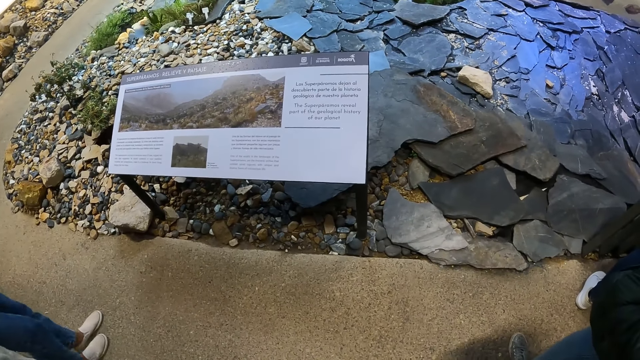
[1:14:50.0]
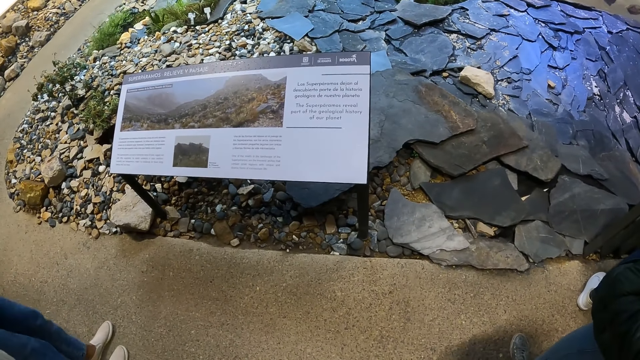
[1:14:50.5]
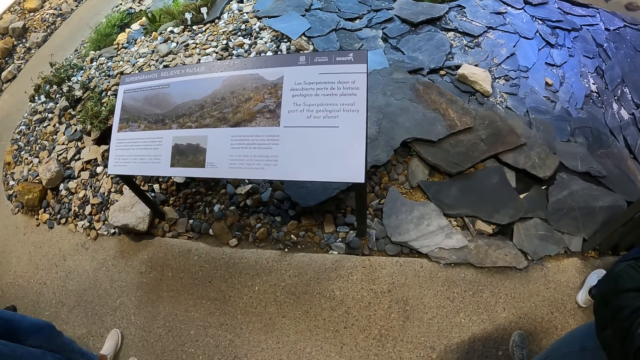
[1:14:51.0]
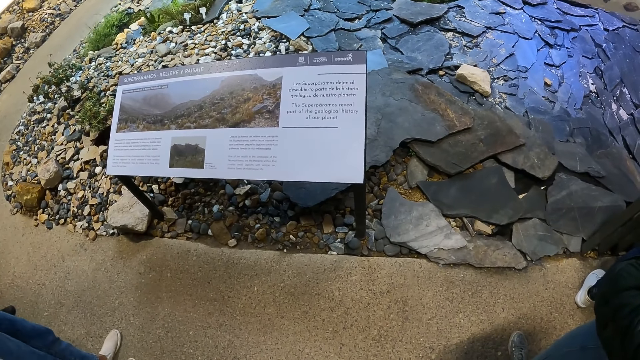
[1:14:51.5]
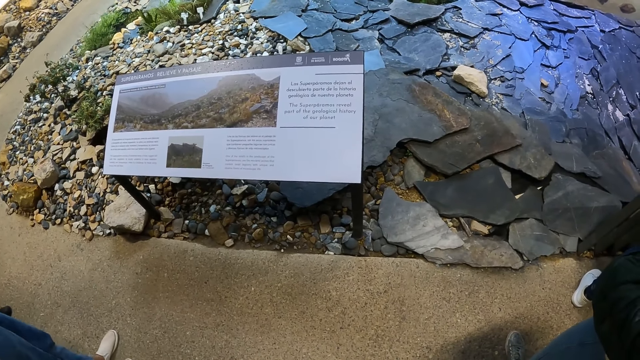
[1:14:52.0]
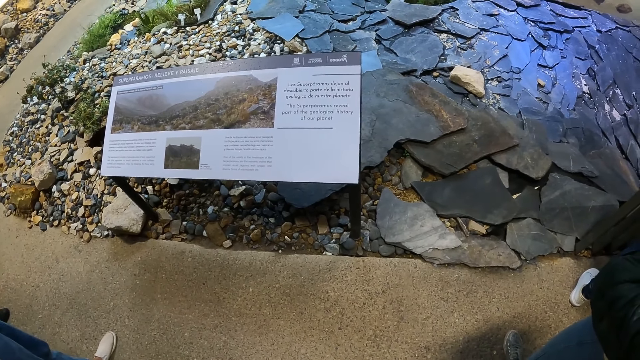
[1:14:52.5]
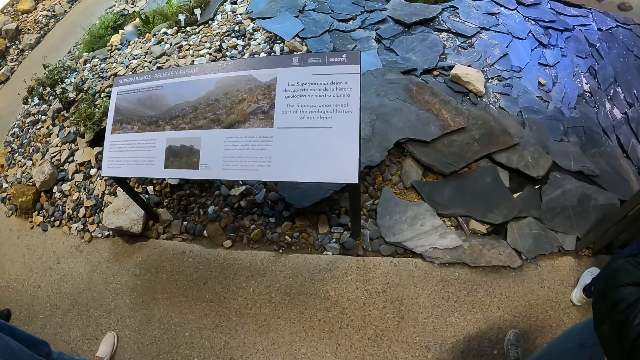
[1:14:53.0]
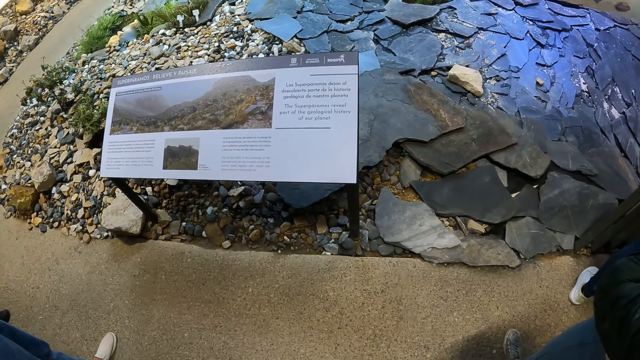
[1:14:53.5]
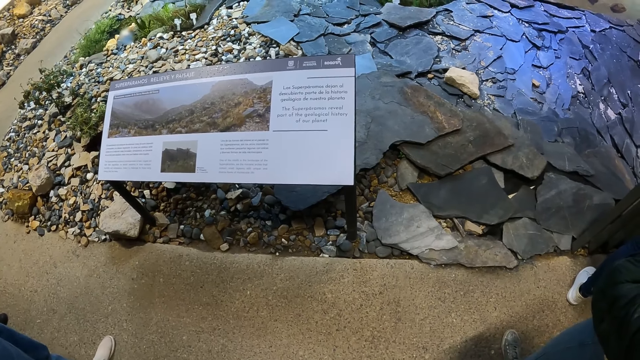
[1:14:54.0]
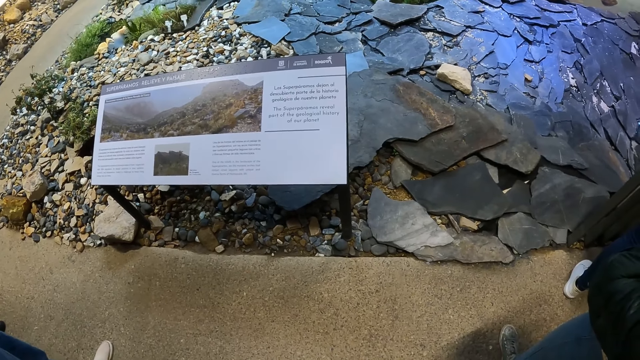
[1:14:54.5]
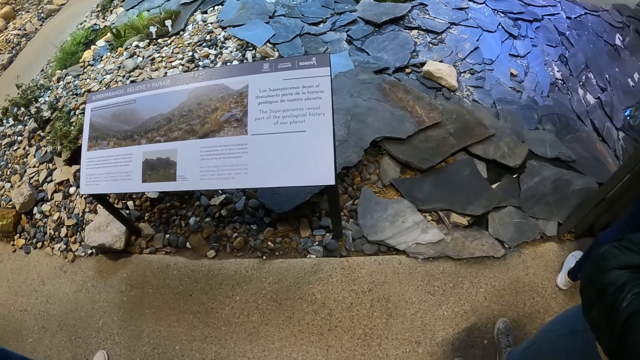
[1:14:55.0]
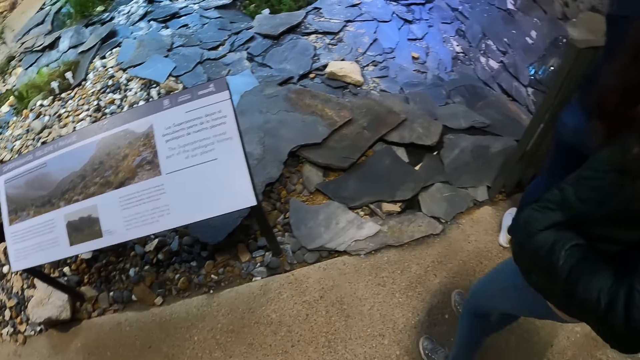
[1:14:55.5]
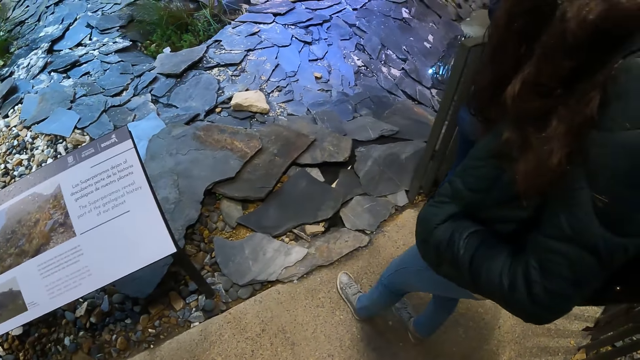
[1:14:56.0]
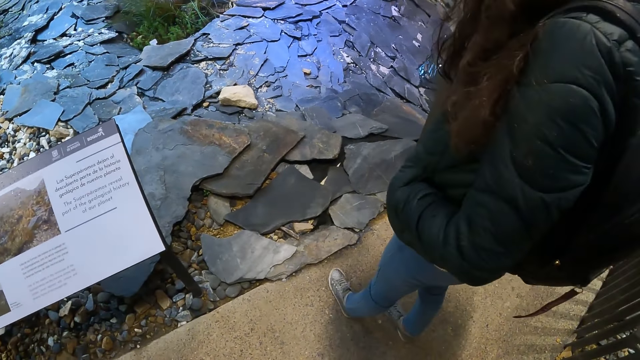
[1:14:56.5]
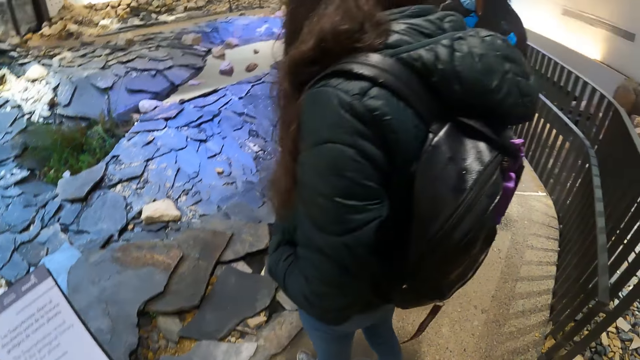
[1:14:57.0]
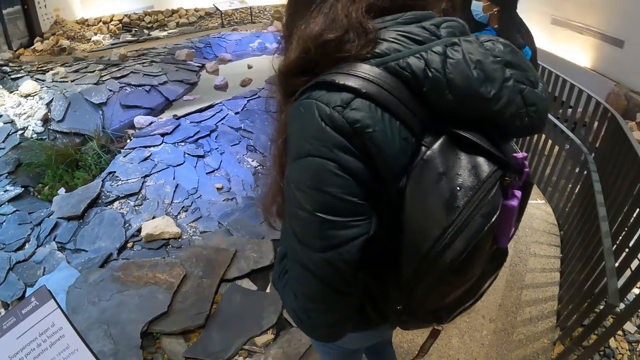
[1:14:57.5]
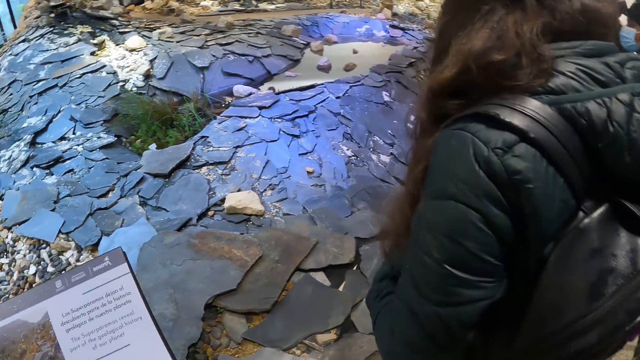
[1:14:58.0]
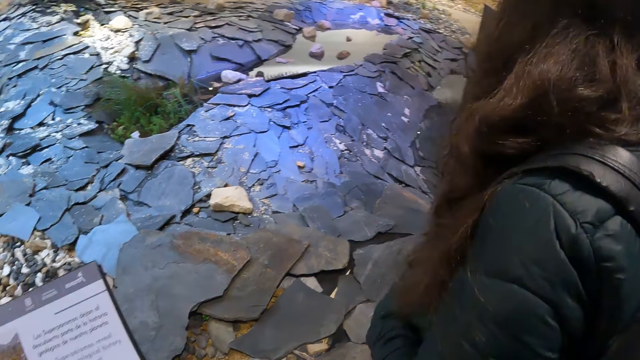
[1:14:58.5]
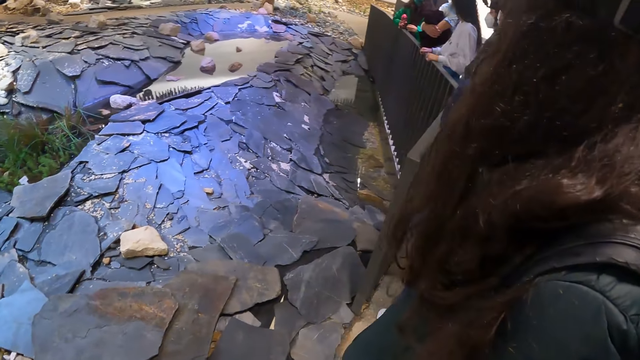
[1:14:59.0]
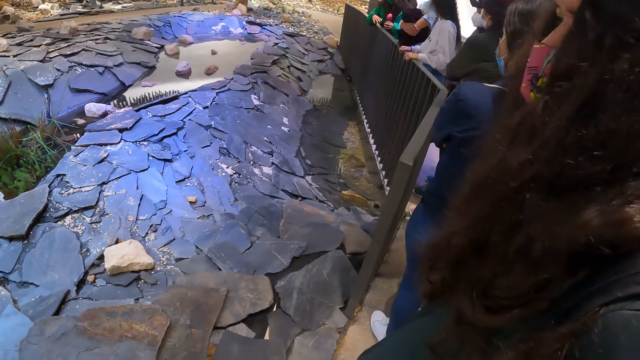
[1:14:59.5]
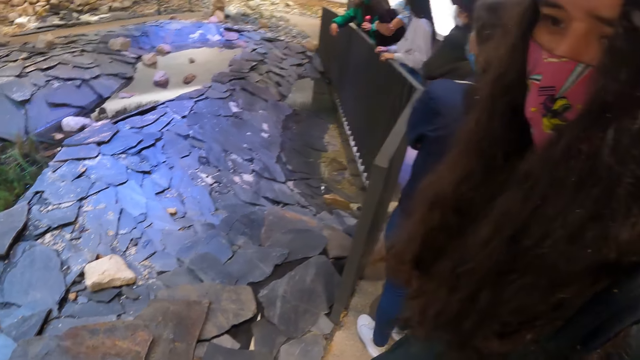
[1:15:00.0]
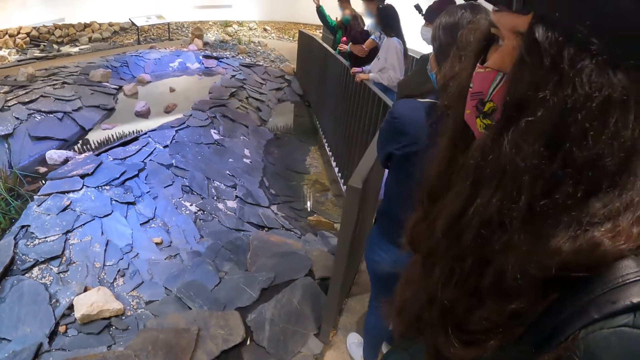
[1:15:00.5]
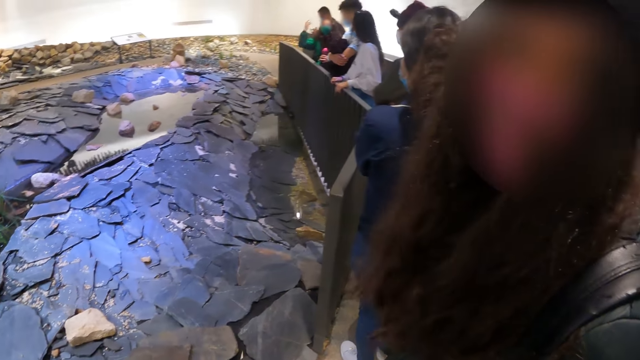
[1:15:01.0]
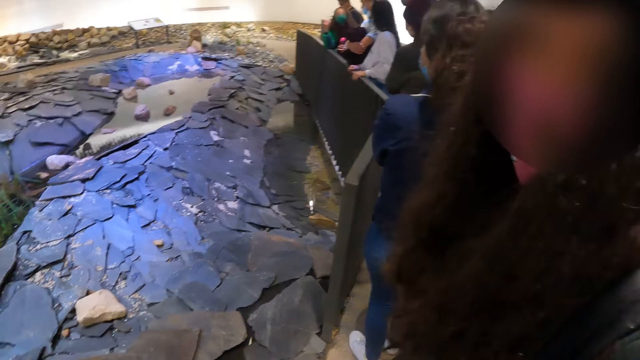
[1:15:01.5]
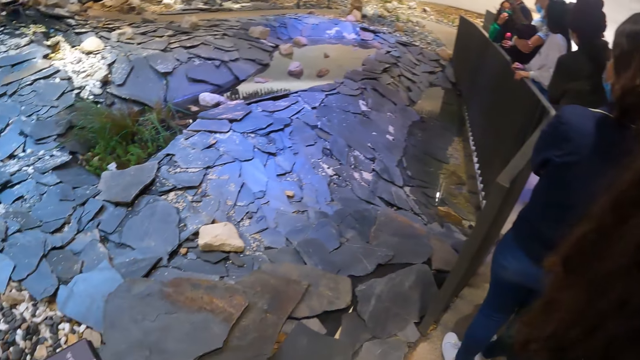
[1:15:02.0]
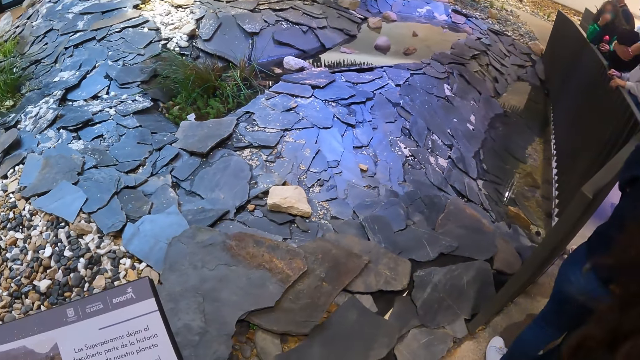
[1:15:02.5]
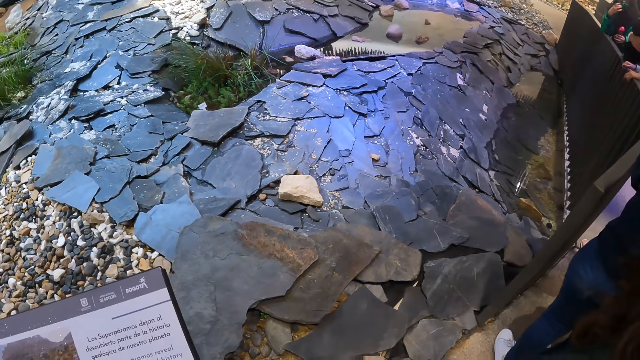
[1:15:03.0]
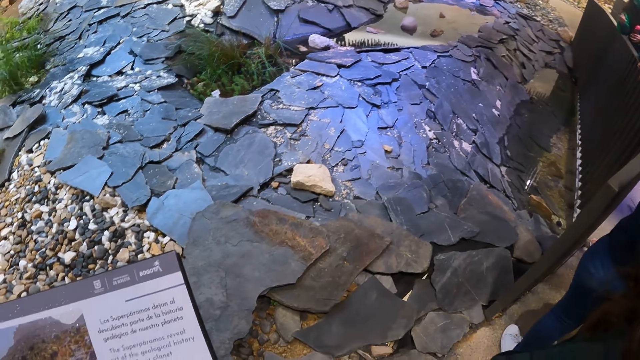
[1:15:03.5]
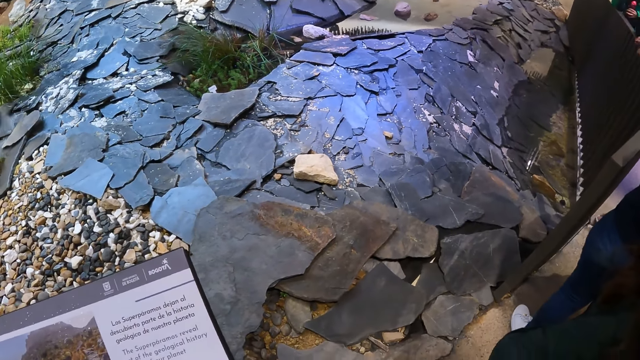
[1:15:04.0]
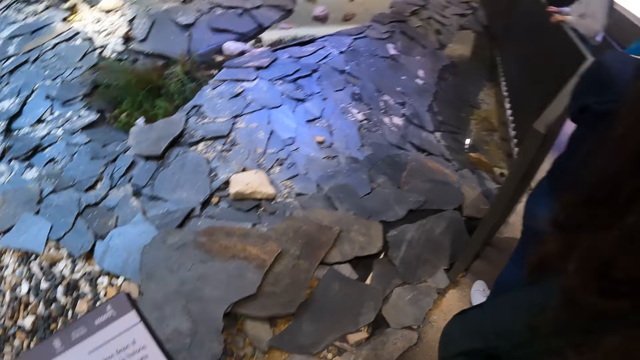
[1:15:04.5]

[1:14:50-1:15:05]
The camera wearer looks at the rocks. A student speaks to the camera wearer. The camera wearer looks at the student. The student looks at the camera wearer. The camera wearer looks at the rocks.

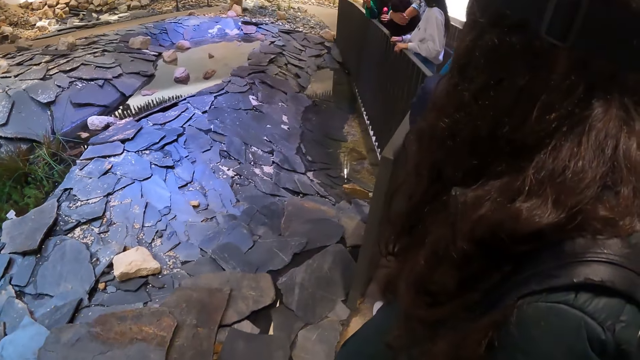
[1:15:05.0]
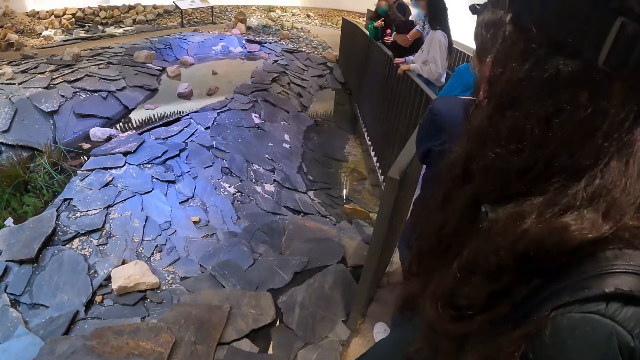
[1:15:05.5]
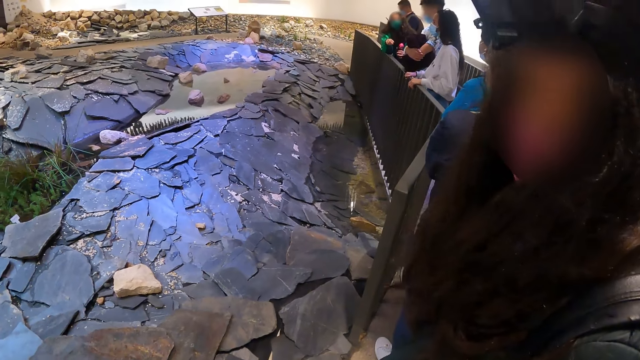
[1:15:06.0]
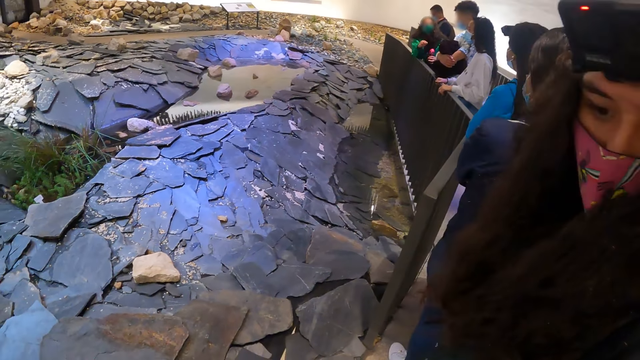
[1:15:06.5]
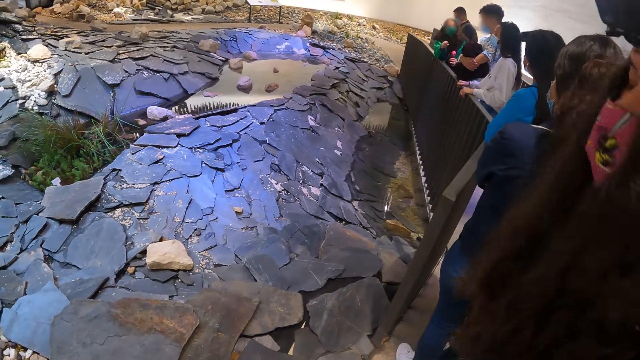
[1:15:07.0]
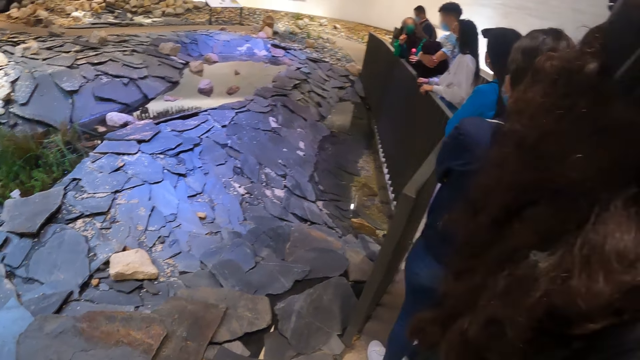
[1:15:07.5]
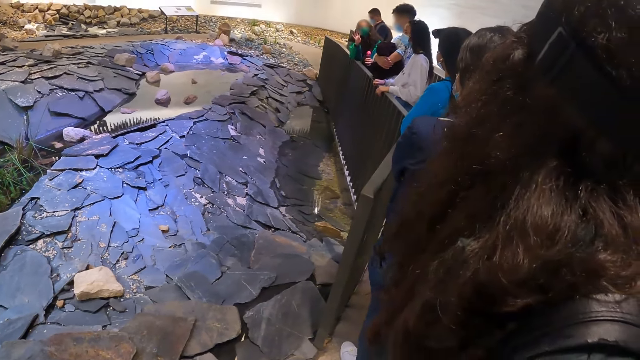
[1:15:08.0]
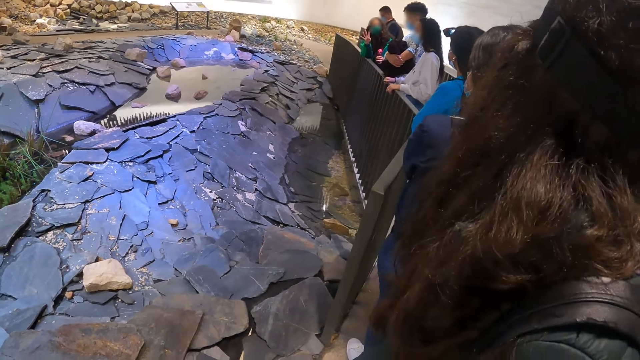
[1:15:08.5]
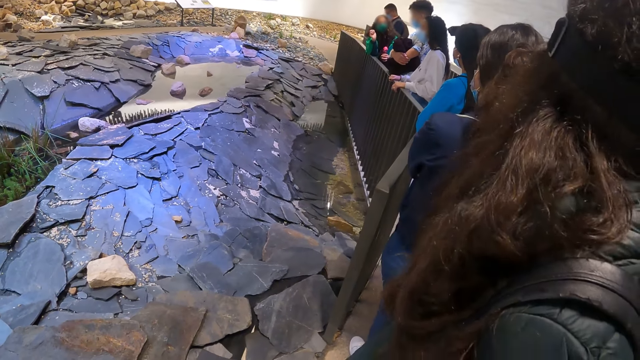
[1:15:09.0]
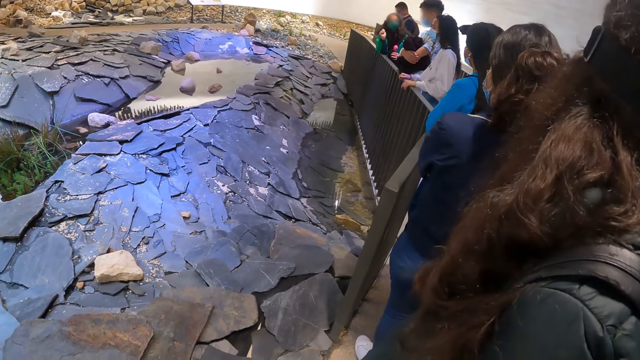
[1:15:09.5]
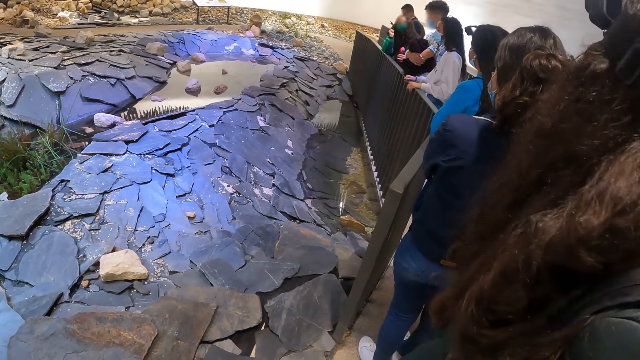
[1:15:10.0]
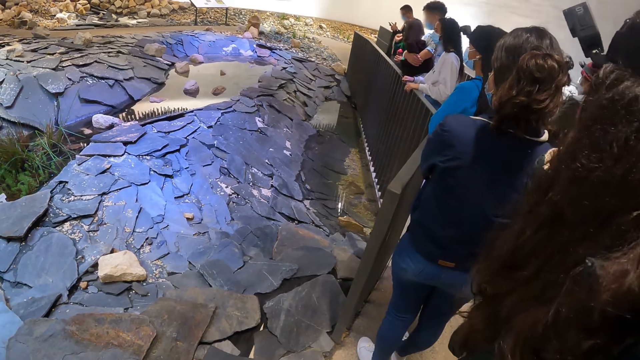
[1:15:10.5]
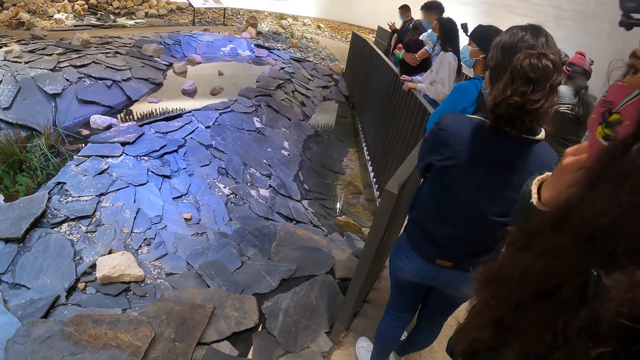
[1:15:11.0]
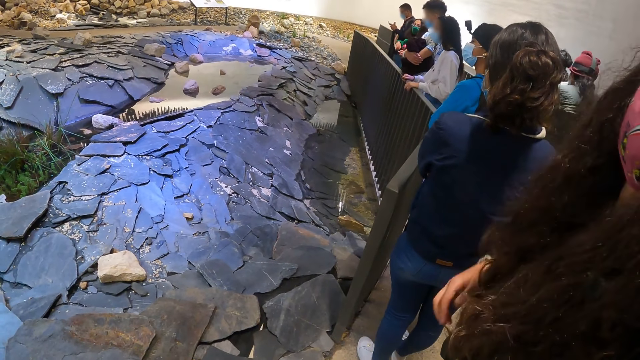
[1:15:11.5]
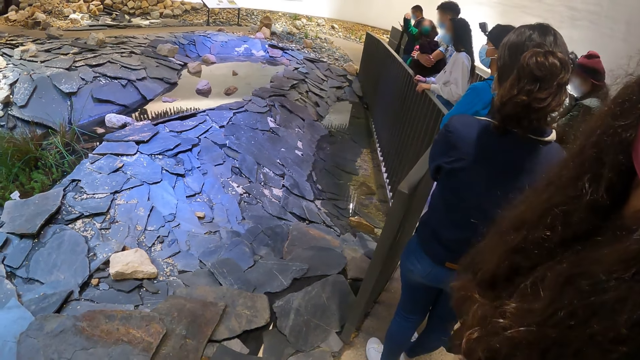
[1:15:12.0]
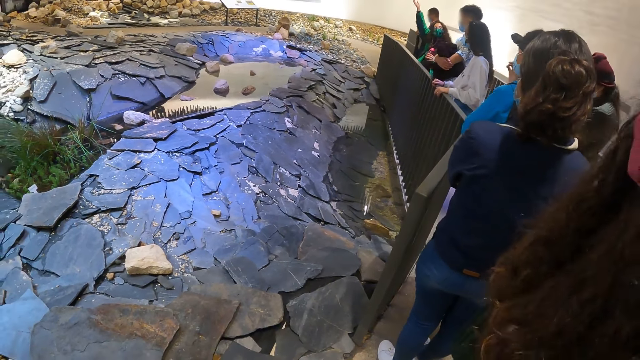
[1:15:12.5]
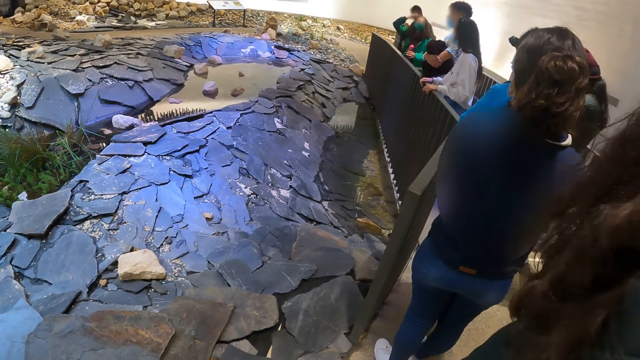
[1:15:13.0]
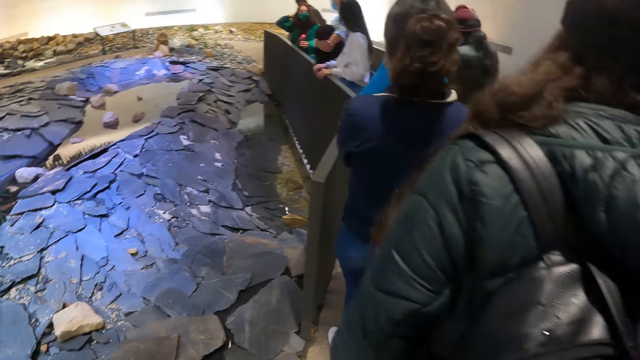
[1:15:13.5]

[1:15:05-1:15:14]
The camera wearer looks at a student. They look at other students.
